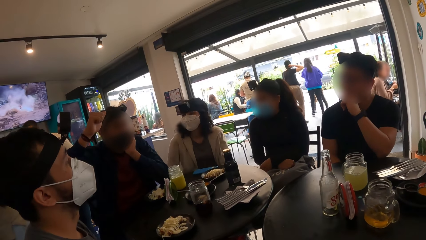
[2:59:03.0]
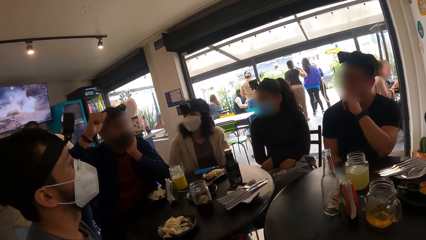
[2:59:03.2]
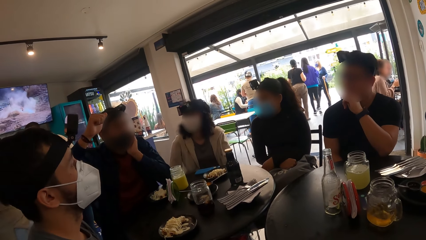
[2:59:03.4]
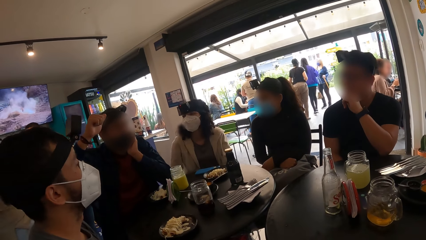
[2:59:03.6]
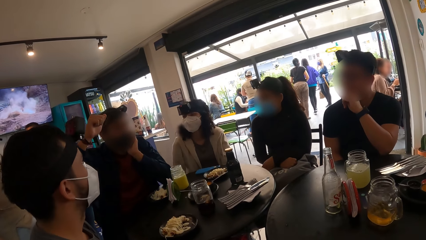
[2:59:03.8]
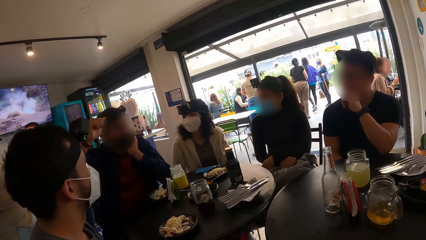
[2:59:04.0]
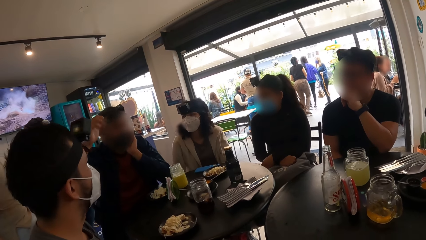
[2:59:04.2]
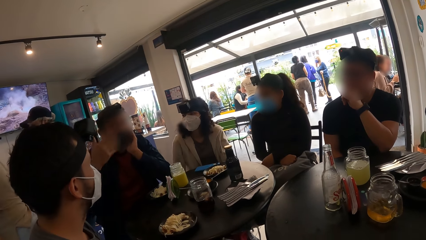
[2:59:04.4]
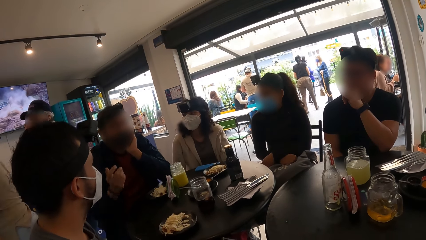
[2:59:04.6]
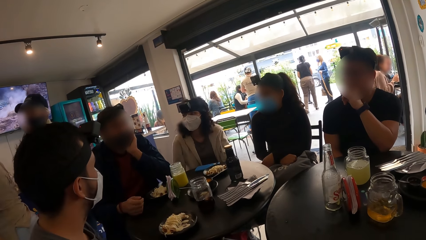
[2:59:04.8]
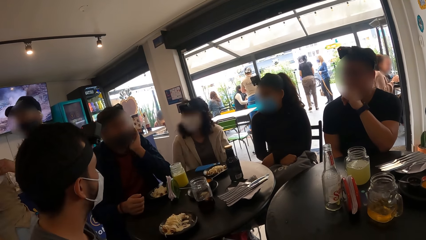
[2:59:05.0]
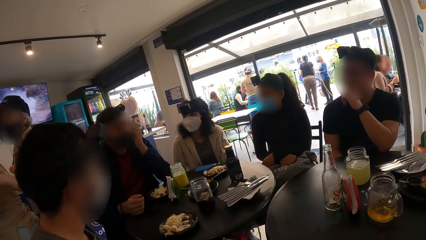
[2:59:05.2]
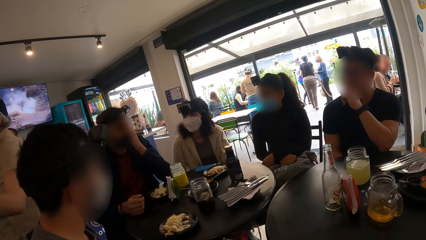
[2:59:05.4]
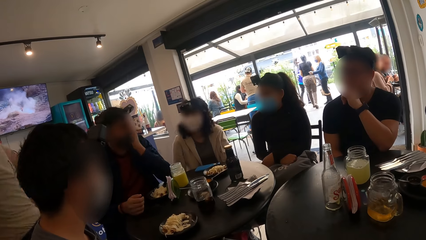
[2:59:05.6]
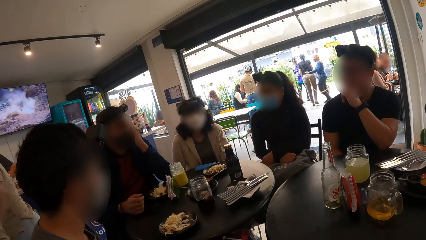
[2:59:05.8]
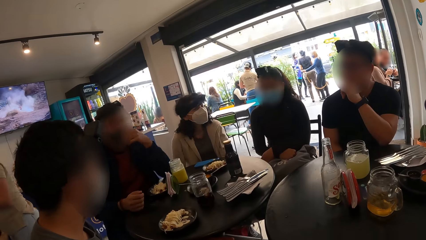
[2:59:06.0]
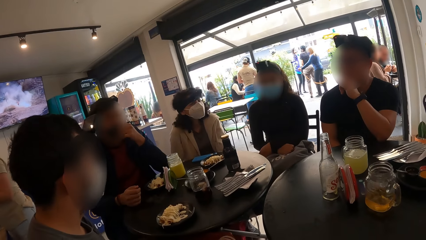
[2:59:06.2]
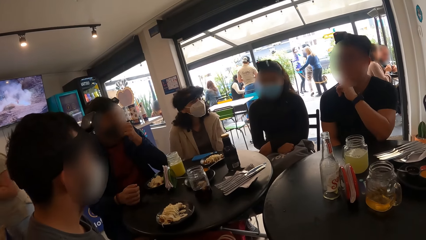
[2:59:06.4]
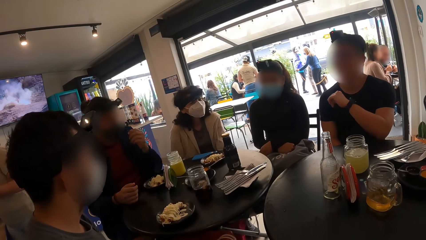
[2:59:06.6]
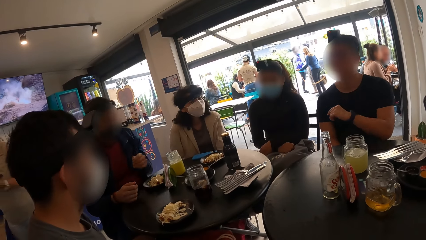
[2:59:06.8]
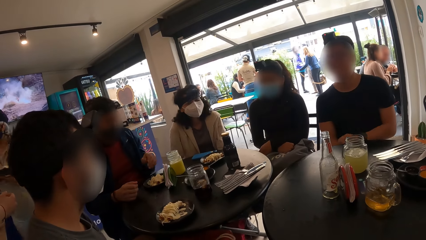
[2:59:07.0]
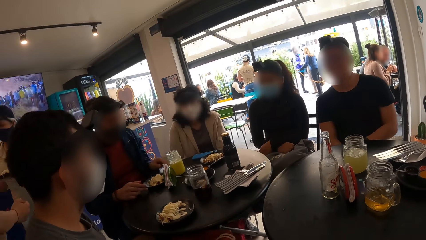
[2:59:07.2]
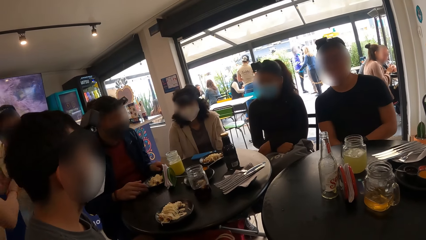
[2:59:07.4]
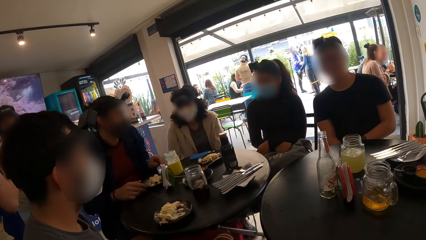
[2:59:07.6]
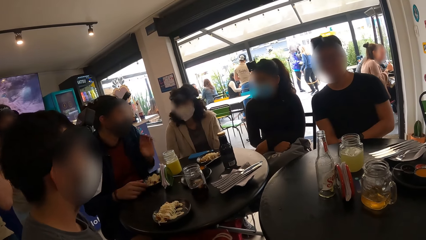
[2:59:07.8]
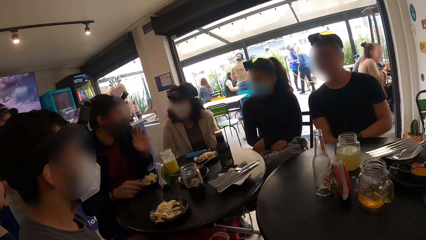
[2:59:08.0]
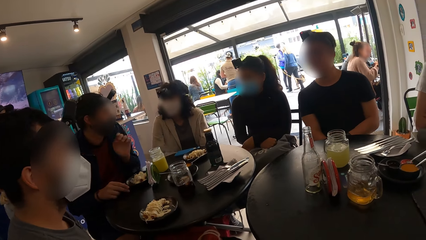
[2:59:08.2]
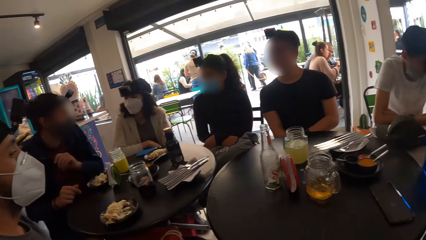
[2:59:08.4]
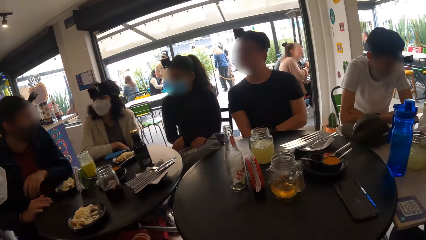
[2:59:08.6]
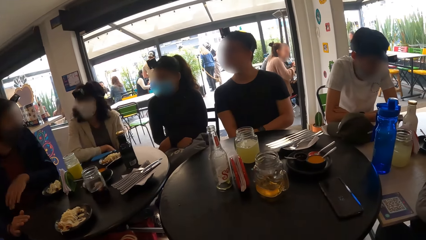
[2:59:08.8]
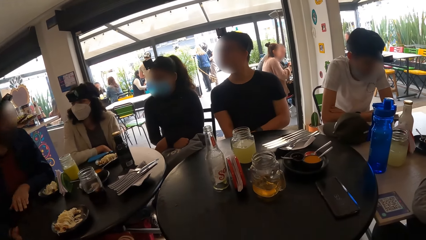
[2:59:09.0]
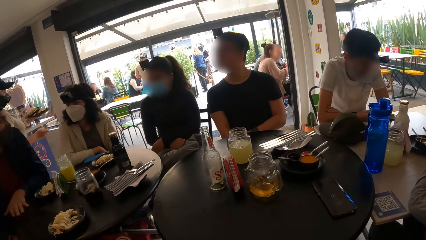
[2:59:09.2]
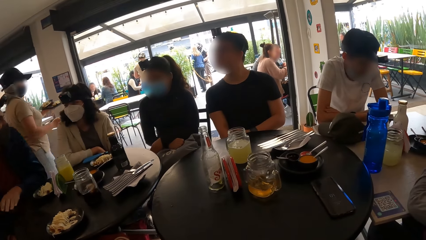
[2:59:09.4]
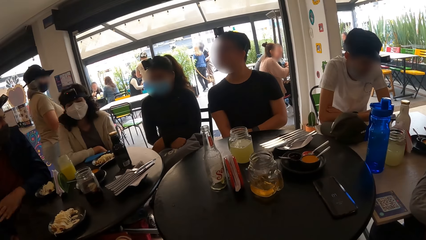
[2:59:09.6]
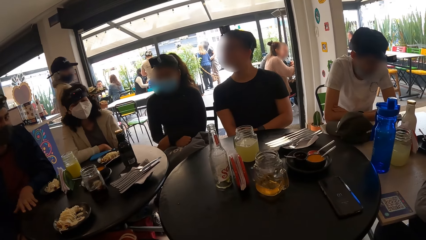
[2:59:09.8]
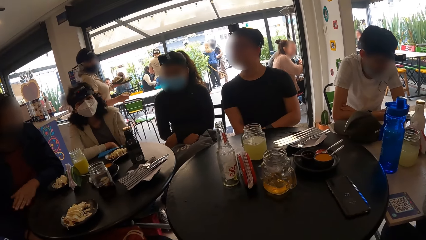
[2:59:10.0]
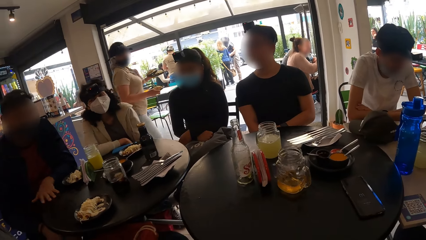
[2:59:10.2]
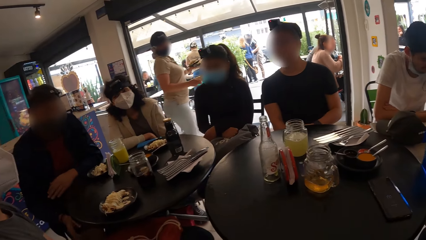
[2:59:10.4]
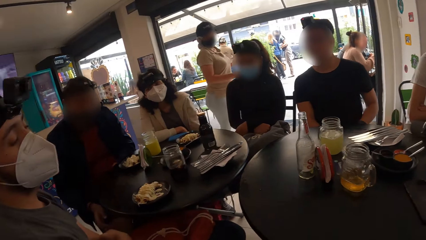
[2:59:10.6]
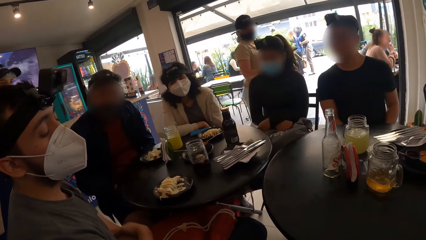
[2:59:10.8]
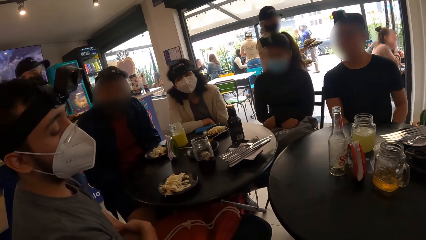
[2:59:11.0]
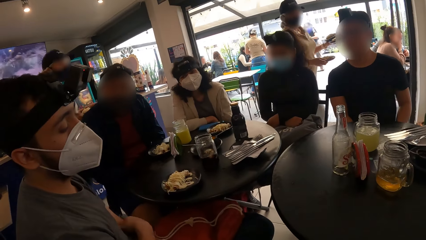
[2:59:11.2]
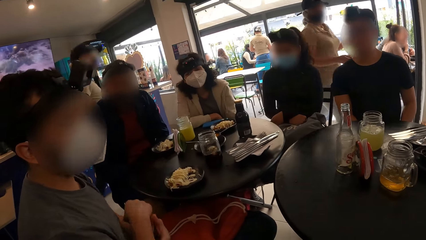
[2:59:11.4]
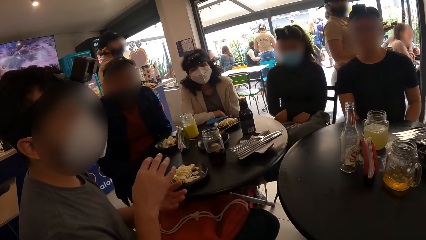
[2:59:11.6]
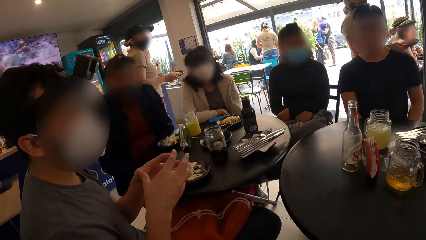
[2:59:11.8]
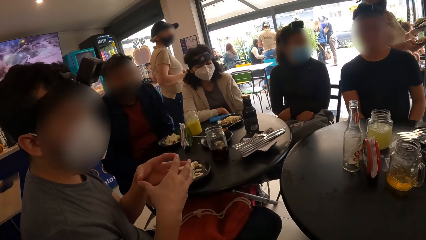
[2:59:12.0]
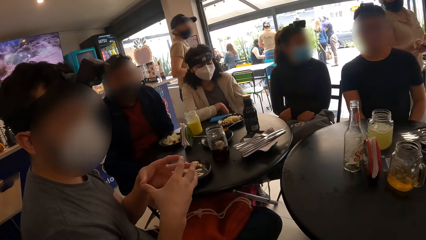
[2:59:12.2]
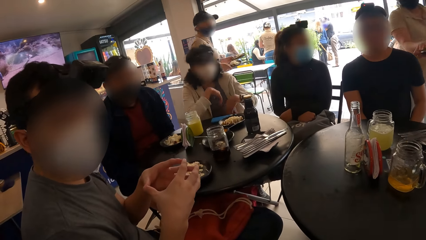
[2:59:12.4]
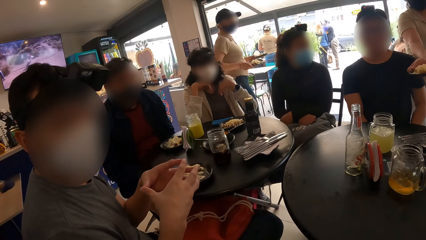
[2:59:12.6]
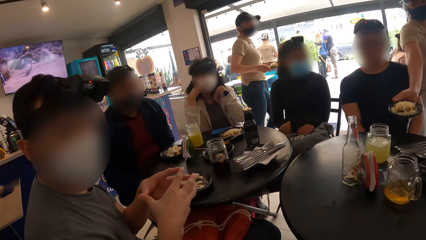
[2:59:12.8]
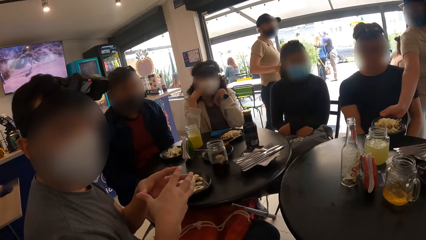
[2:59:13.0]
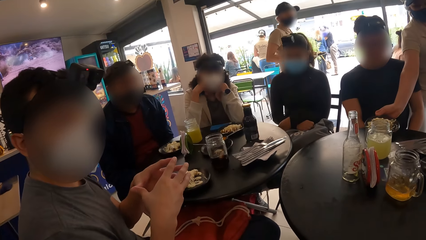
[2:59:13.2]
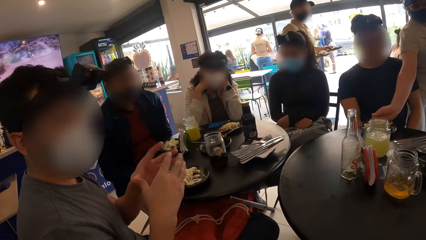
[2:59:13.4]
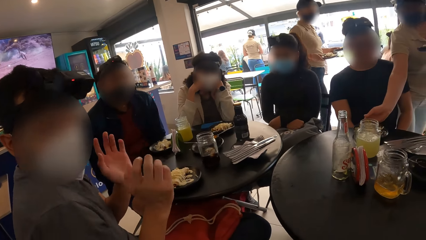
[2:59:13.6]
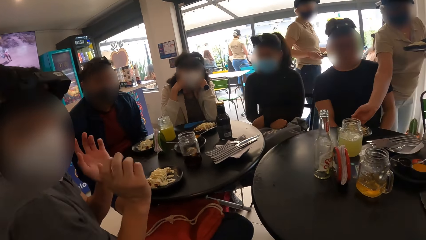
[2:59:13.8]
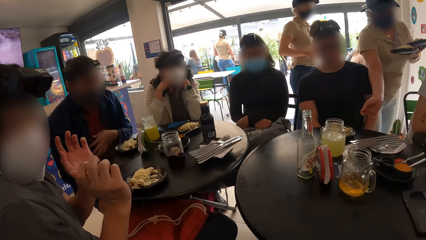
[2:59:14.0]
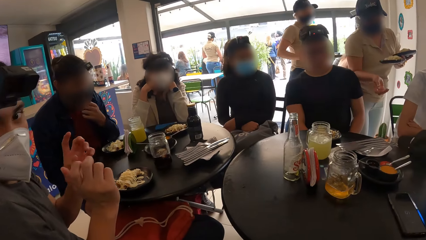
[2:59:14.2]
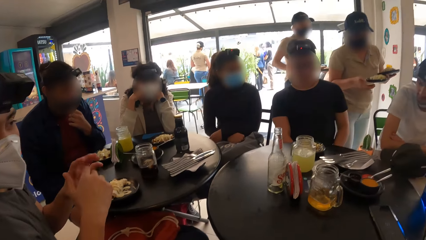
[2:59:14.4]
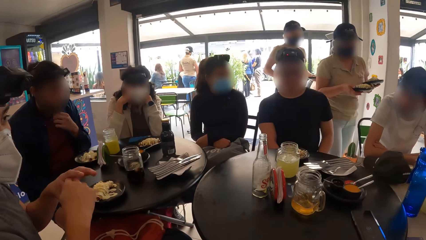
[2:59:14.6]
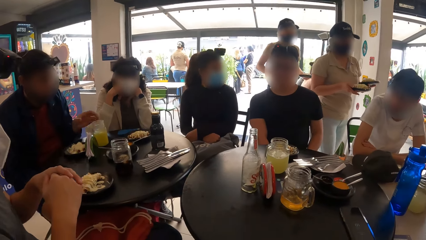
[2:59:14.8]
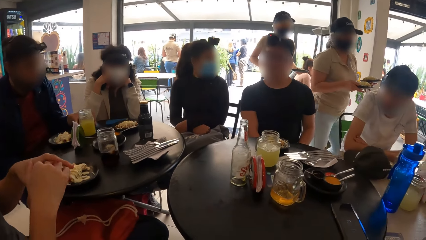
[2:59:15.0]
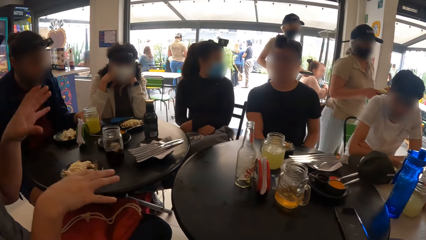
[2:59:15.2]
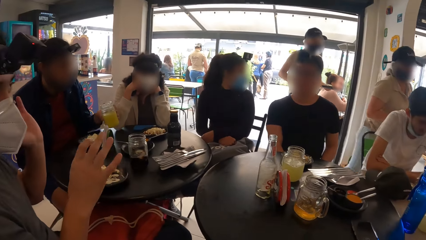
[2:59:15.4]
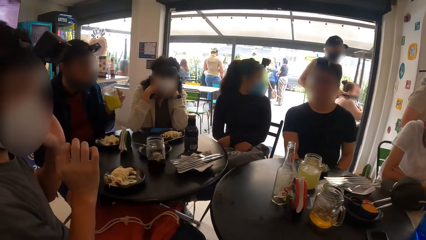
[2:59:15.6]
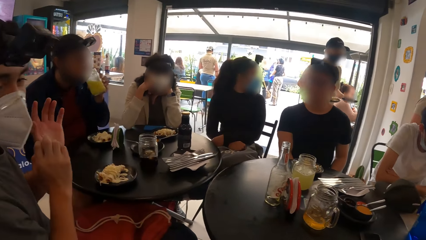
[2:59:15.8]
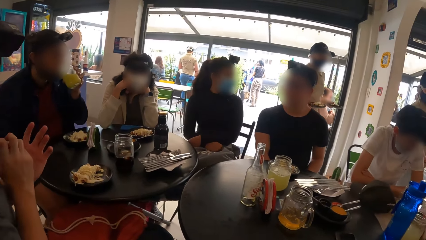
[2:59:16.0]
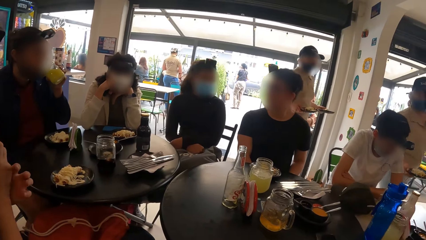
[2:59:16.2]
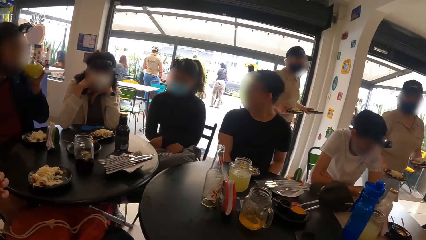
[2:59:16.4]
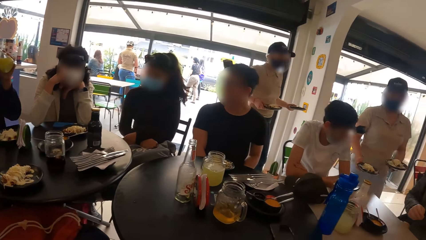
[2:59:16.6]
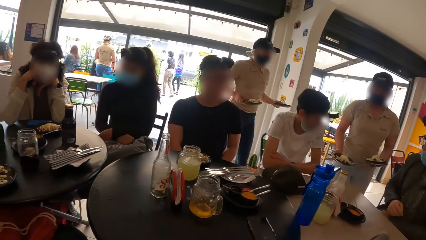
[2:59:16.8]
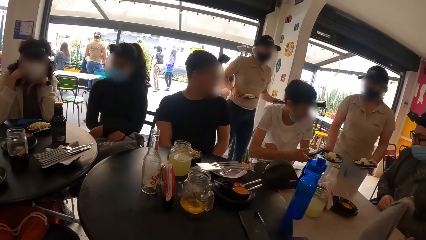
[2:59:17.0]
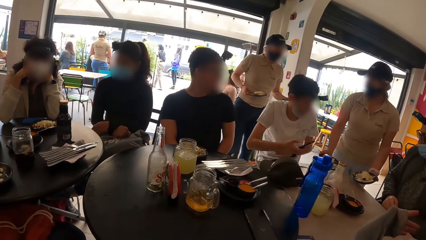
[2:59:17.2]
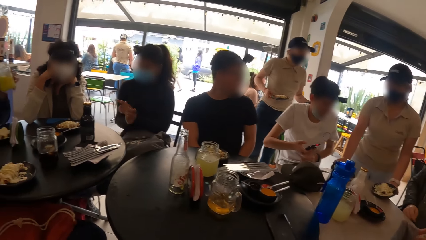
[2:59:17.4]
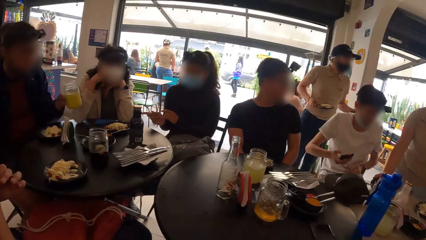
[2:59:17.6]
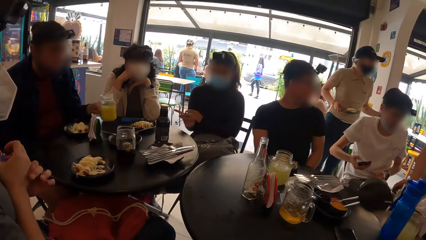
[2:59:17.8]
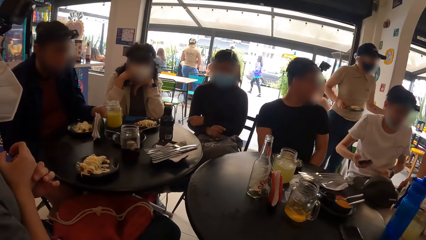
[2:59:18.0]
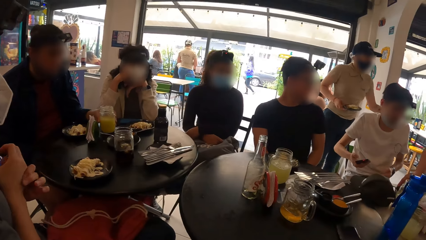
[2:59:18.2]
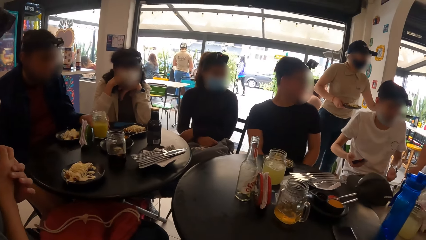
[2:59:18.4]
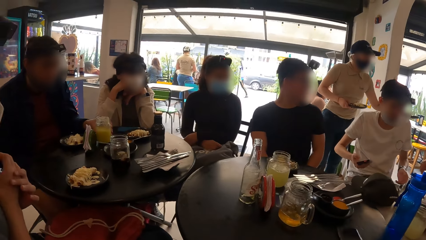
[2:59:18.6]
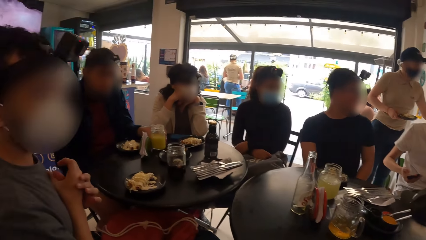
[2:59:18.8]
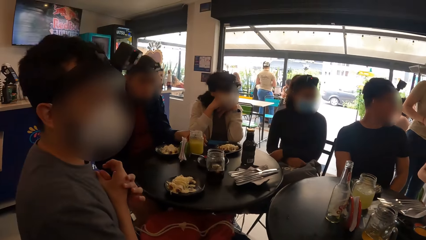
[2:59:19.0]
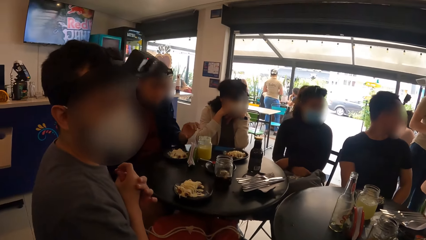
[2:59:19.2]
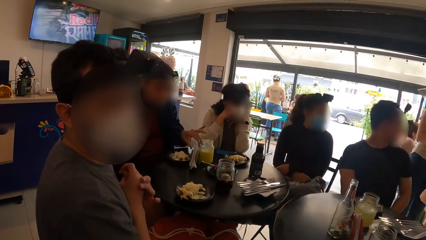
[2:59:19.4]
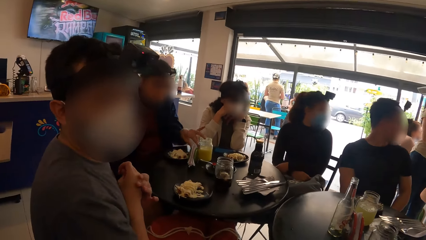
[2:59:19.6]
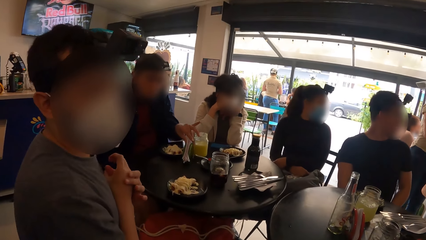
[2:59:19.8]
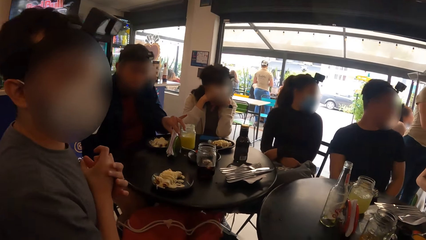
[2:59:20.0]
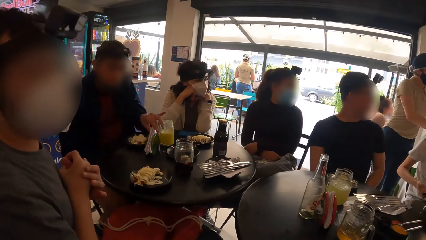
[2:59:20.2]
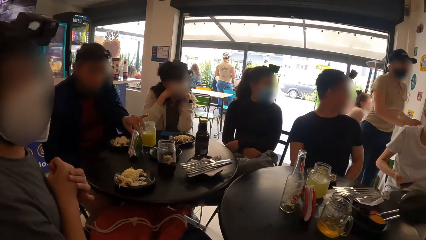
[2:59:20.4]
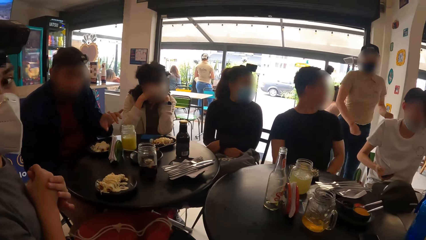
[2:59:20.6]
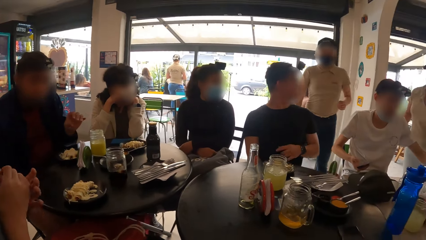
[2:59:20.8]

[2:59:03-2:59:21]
A man lifts a hand. A woman walks. Another woman walks. Another man walks. The camera wearer looks around. A waiter walks. Another waiter walks. Another woman touches her face with both hands. The first waiter puts food on the table. The first man adjusts the face mask on his face with his left hand and holds the glass mug on the table with his right hand. The first waiter walks. The first man drinks the pineapple juice from the glass mug in his right hand. The first waiter puts food on the table. The first man drops the glass mug from his left hand to the table. The camera wearer looks aside.
